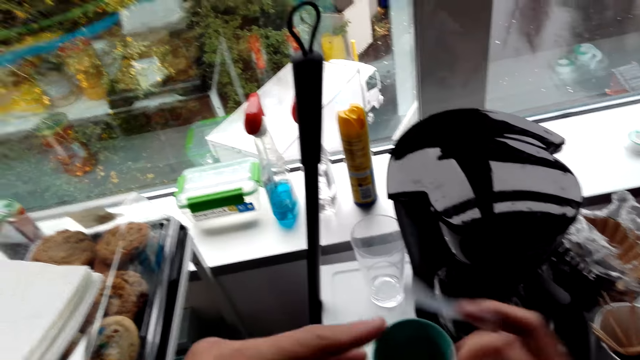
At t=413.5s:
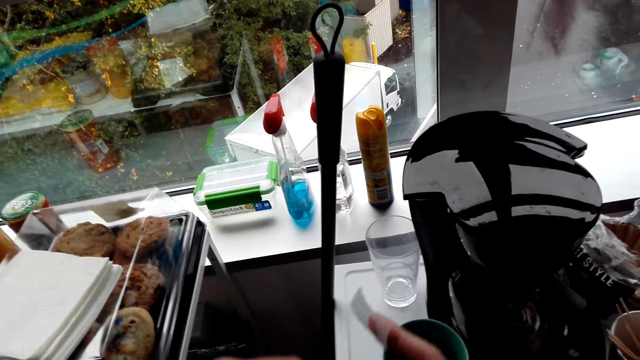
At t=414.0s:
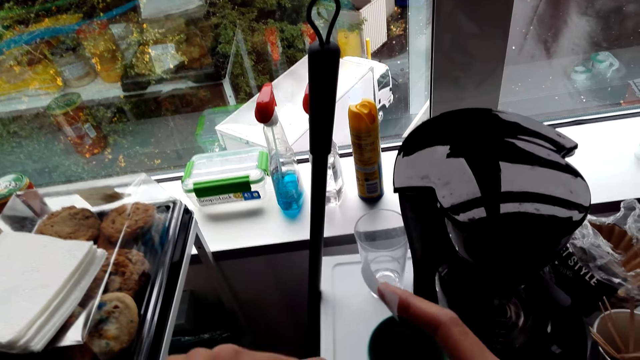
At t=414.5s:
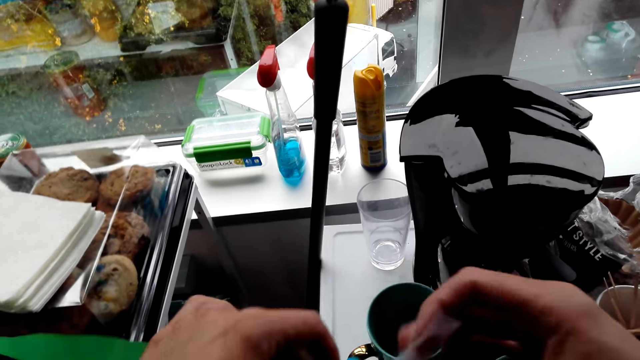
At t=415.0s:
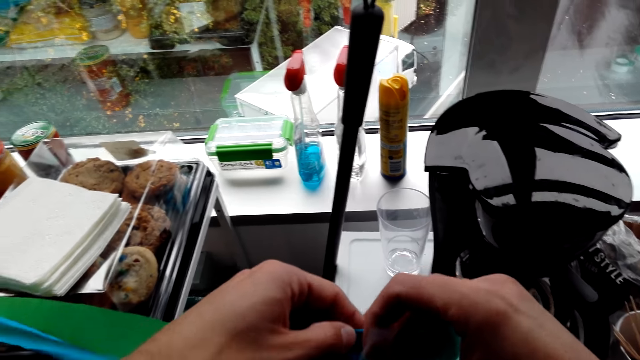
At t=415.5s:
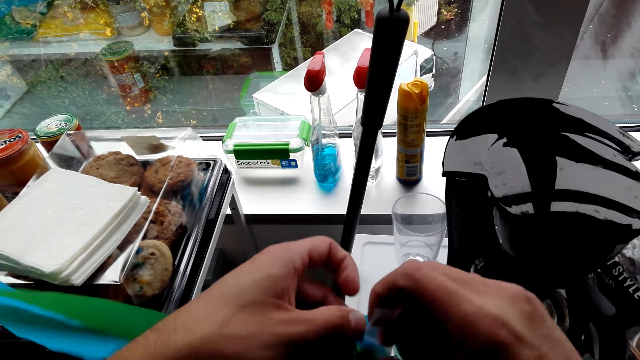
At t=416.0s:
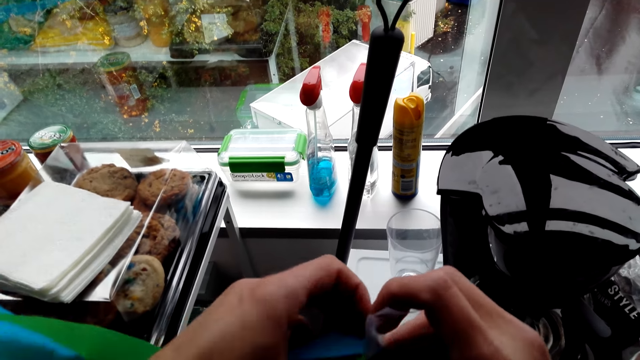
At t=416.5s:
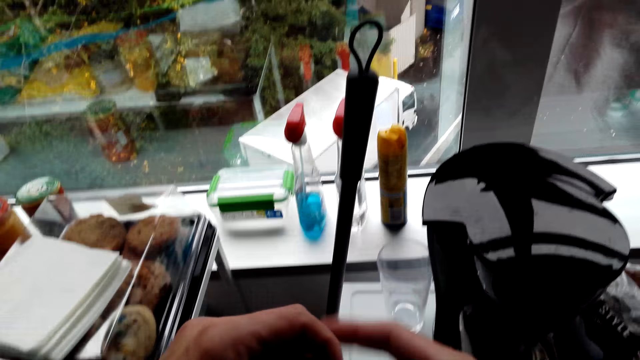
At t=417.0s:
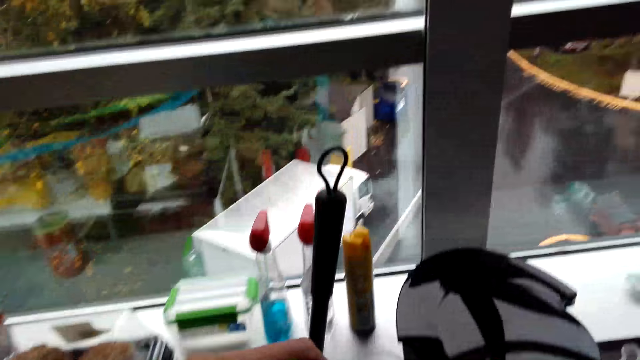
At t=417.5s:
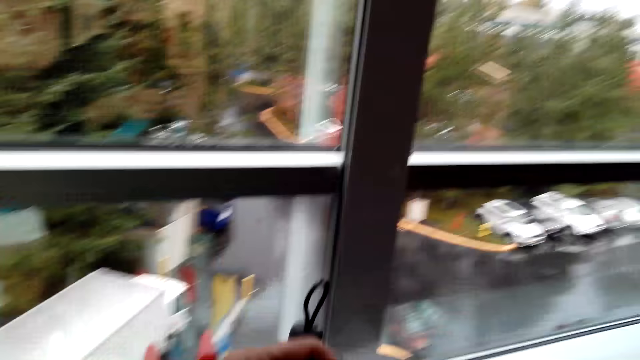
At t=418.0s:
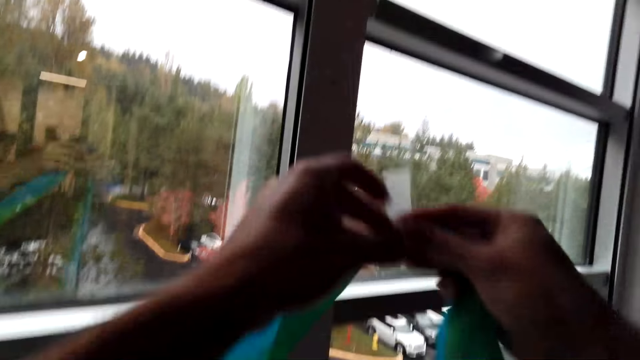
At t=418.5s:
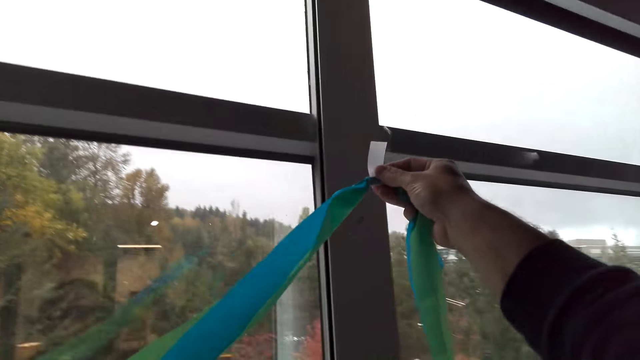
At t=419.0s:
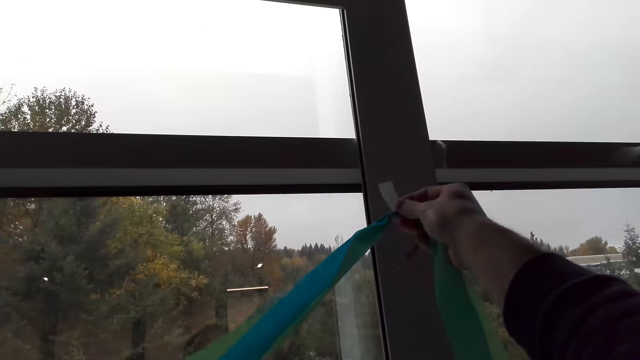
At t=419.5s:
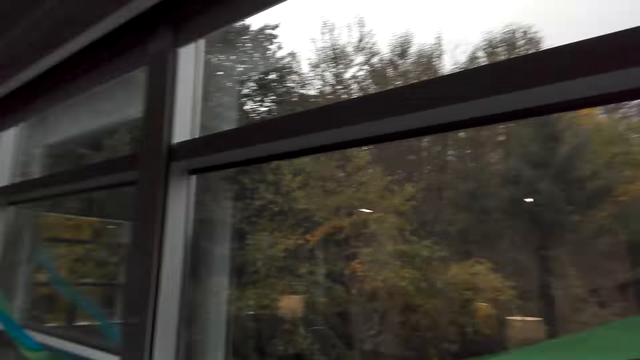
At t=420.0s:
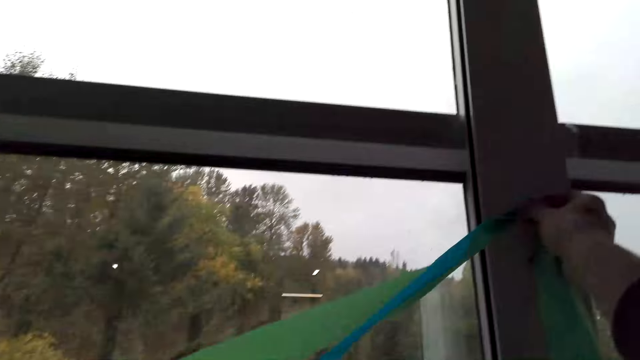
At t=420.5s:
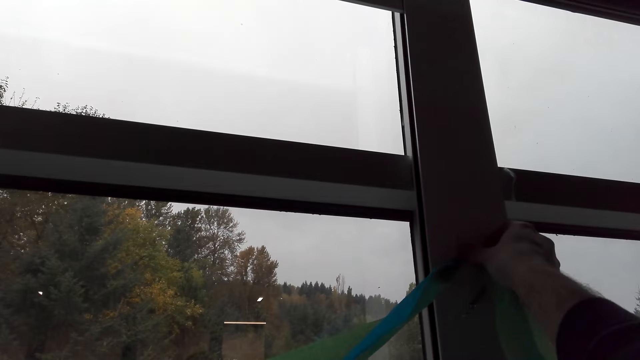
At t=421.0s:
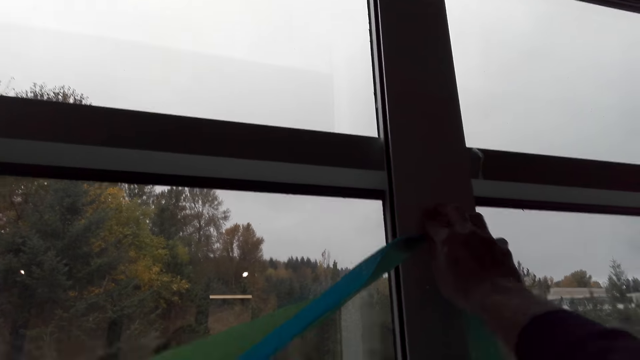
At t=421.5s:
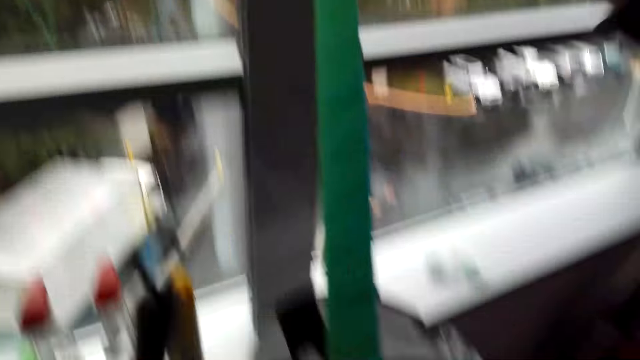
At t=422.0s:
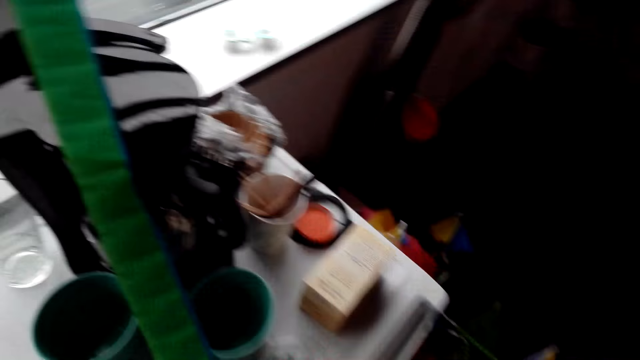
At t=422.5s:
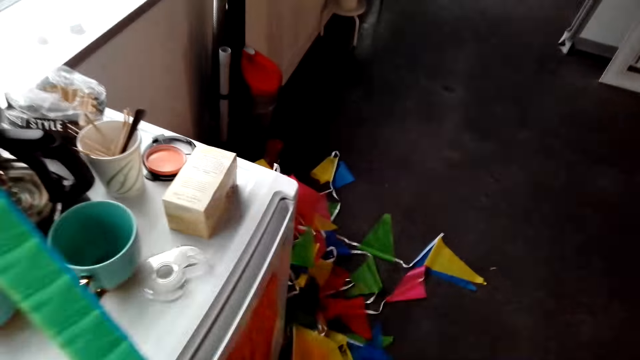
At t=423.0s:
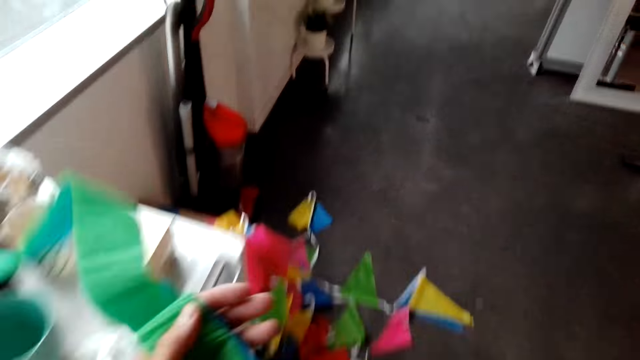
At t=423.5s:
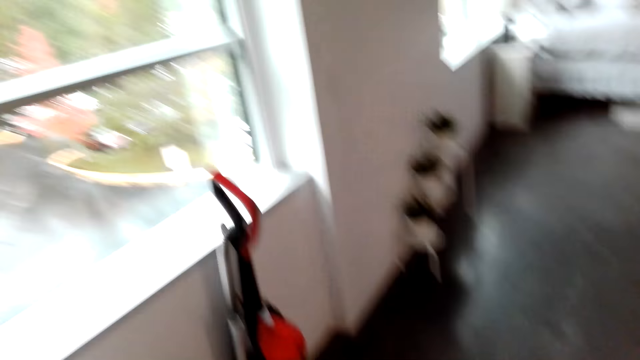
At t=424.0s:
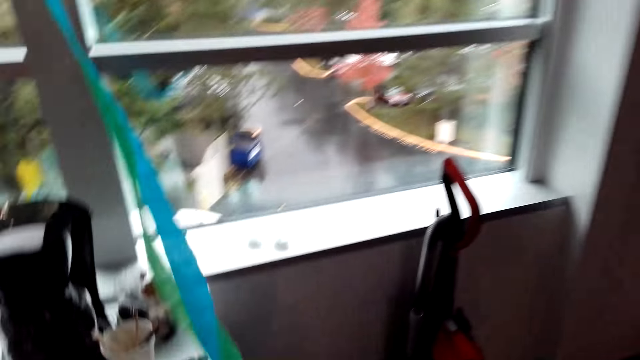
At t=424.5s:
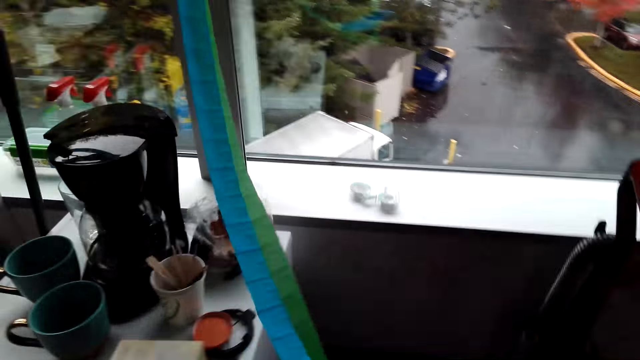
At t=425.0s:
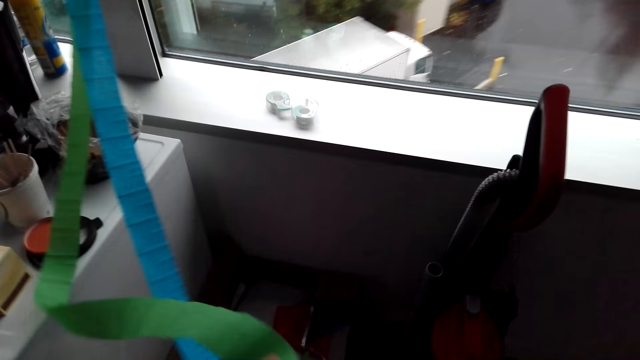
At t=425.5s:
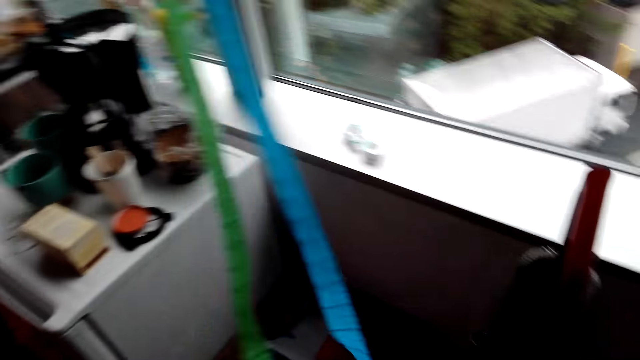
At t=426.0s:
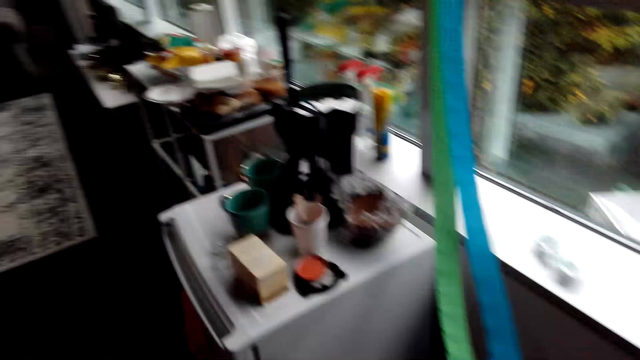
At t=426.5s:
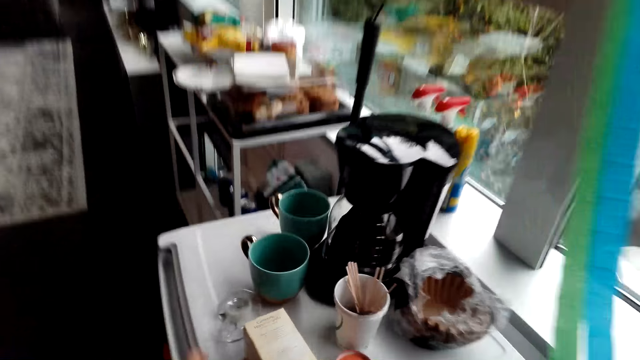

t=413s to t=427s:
The camera wearer sticks the sellotape on the decoration ribbon. They stick the decoration ribbons on the wooden rail with the sellotape. They look around the hotel. They move the decoration ribbons.

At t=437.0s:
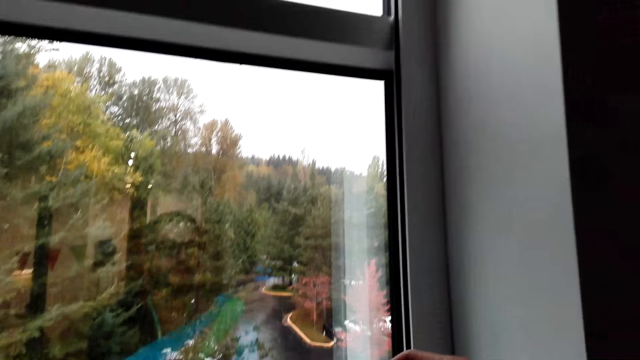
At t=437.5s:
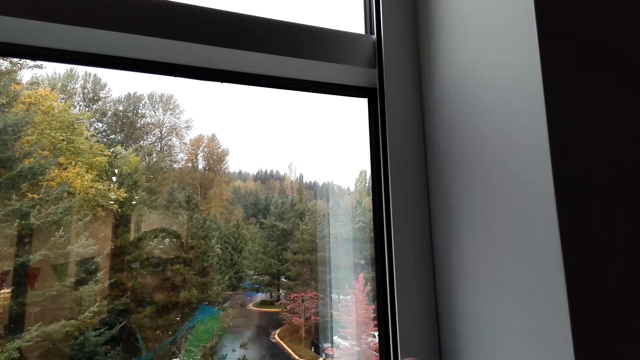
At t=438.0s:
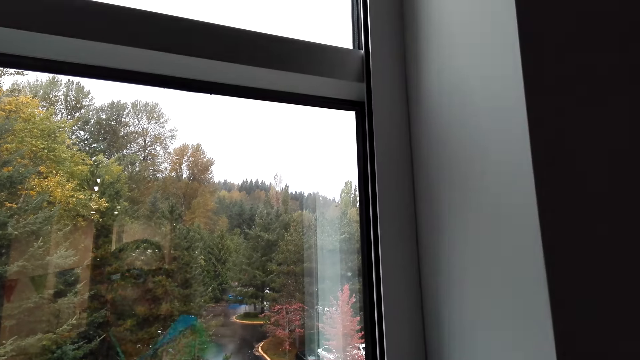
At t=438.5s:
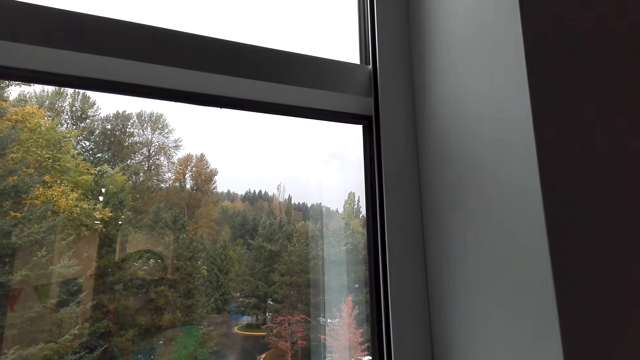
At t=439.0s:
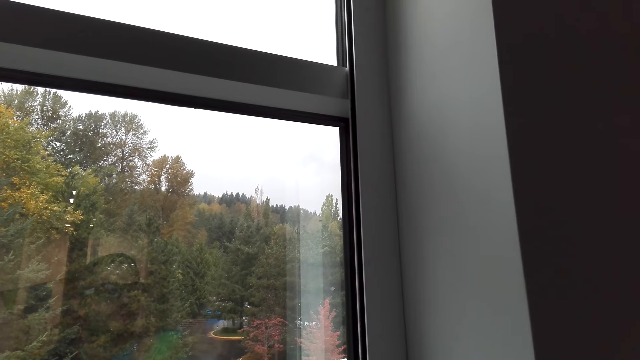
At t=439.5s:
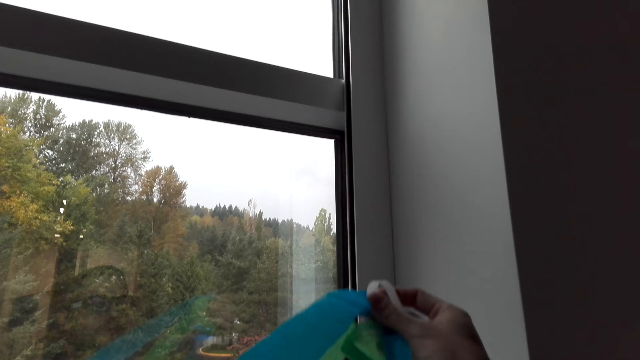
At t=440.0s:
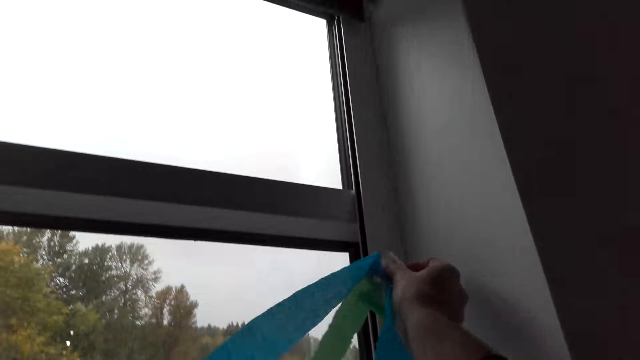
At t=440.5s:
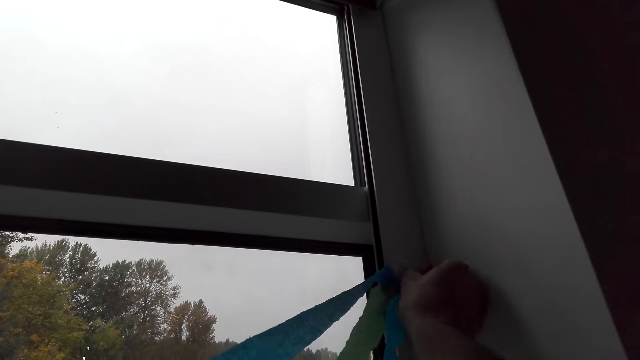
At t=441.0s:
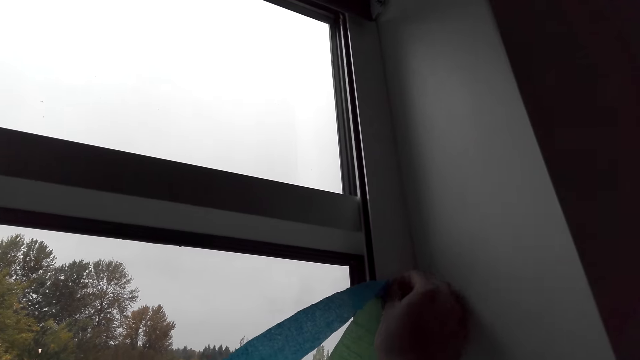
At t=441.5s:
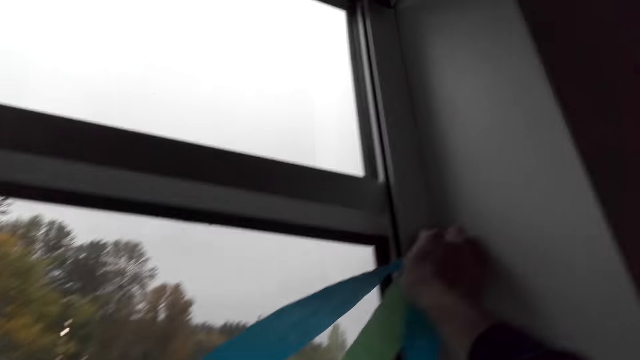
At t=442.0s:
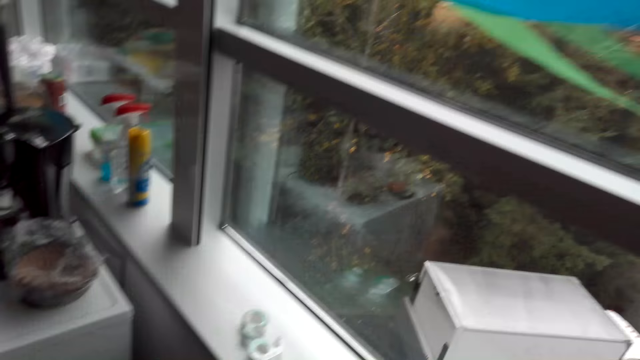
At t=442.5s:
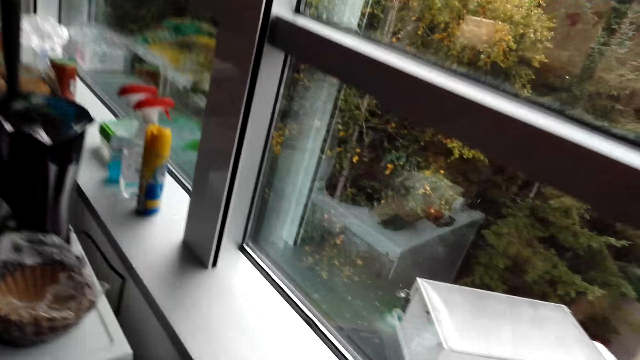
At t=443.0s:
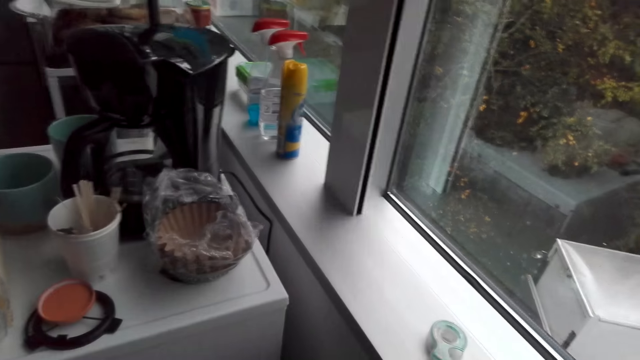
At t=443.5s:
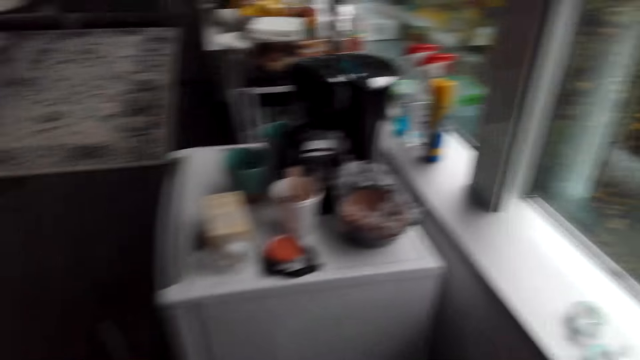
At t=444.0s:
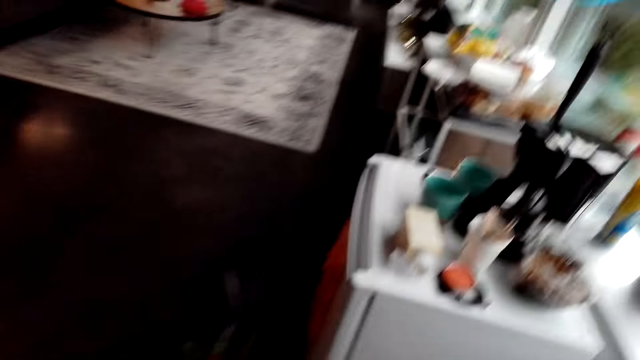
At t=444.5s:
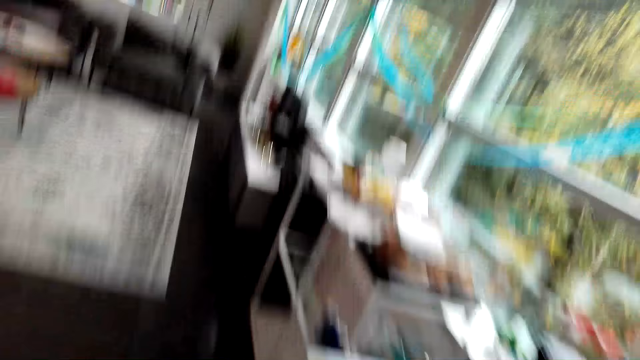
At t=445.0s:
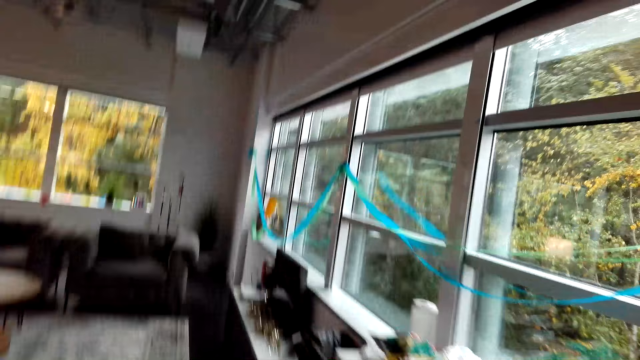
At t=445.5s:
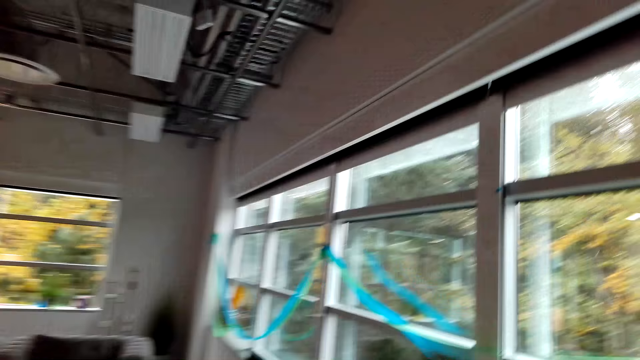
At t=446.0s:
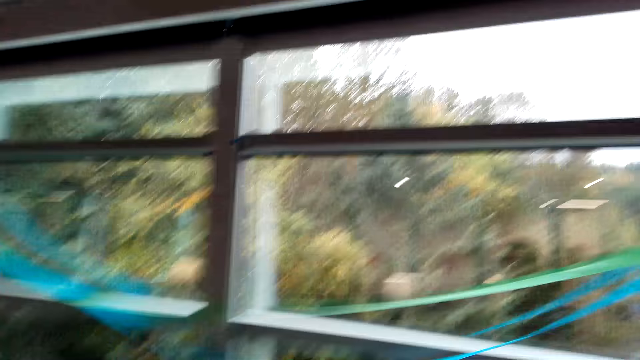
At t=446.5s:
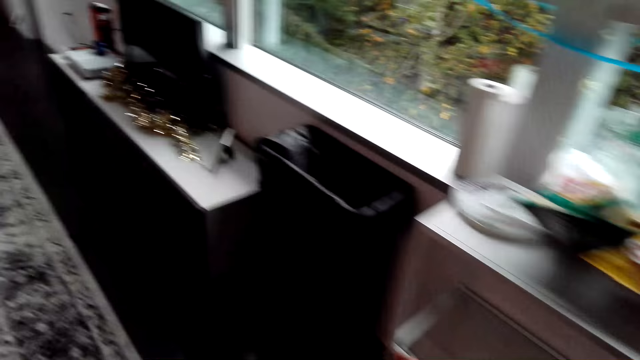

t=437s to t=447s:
The camera wearer sticks the decoration ribbons on the wall. They look around the hotel. They walk around the hotel.
